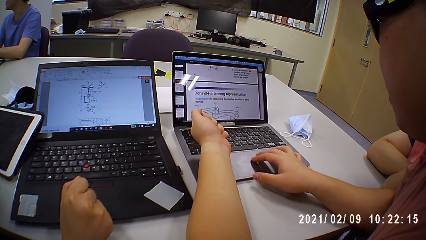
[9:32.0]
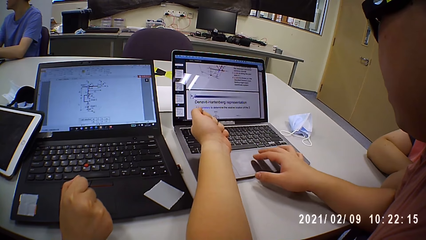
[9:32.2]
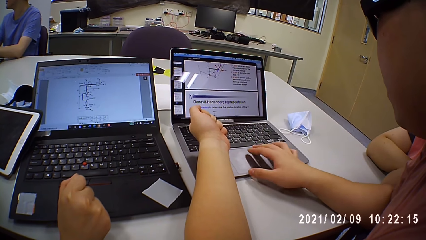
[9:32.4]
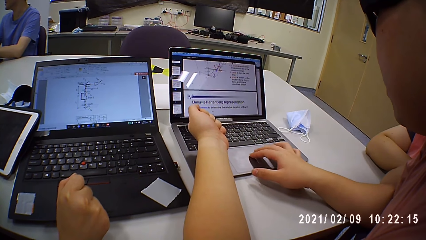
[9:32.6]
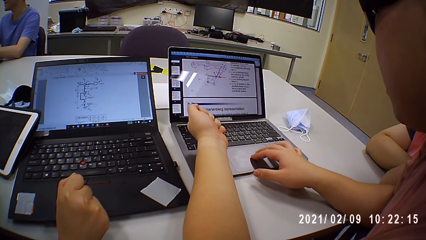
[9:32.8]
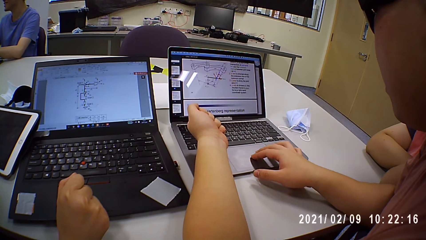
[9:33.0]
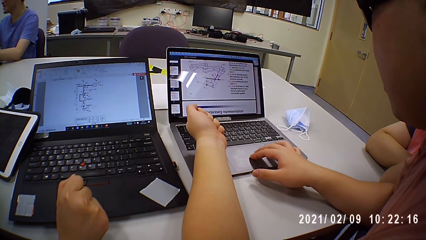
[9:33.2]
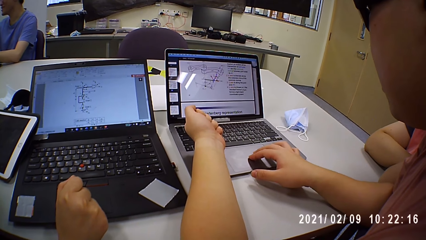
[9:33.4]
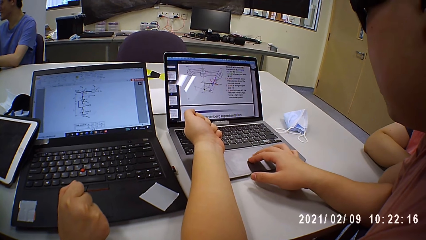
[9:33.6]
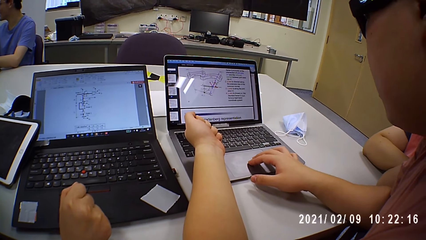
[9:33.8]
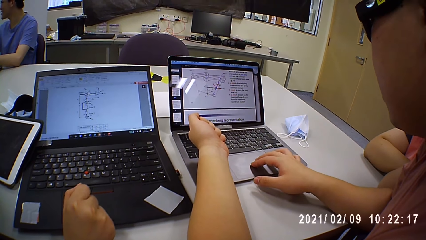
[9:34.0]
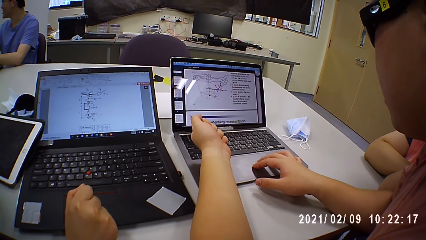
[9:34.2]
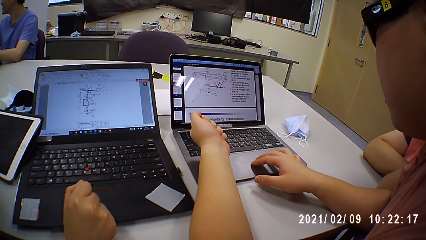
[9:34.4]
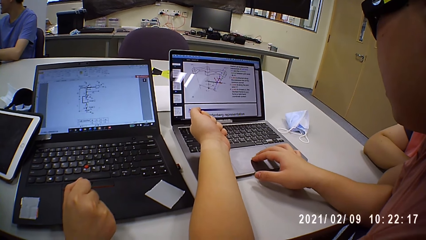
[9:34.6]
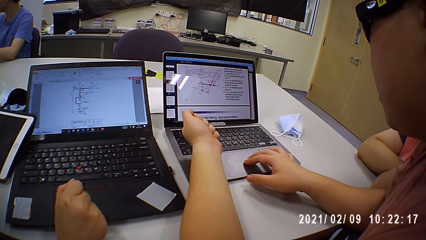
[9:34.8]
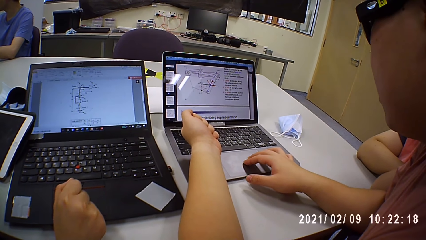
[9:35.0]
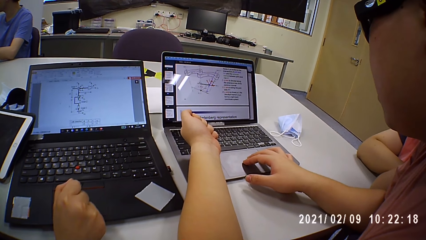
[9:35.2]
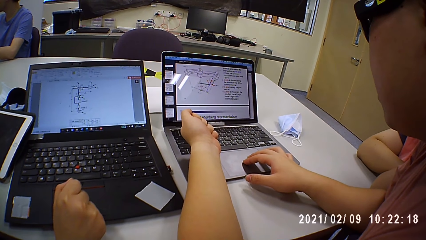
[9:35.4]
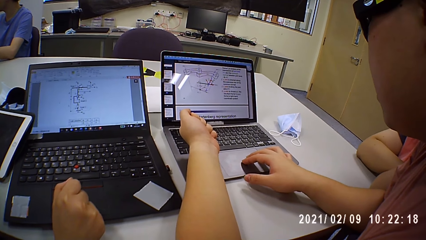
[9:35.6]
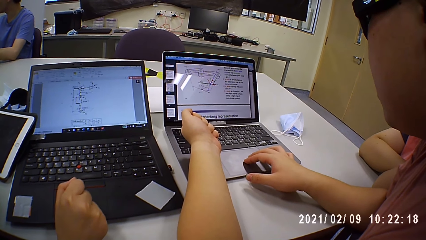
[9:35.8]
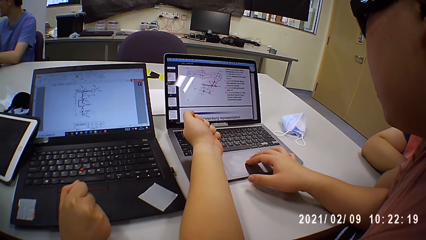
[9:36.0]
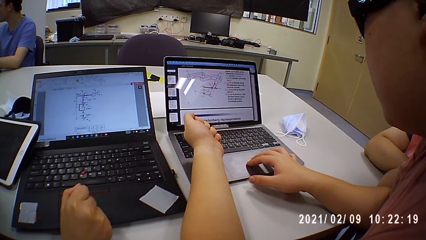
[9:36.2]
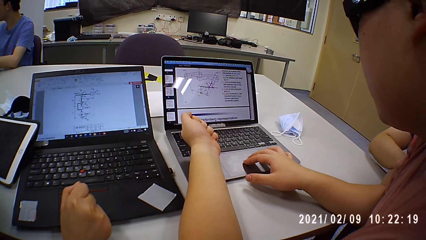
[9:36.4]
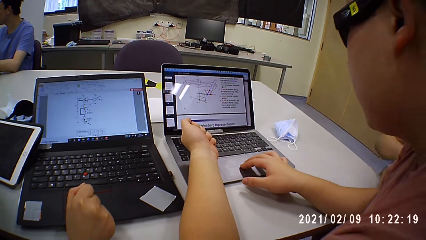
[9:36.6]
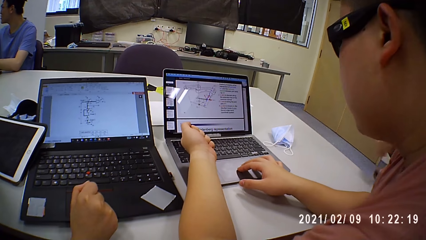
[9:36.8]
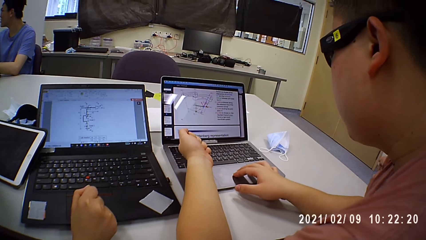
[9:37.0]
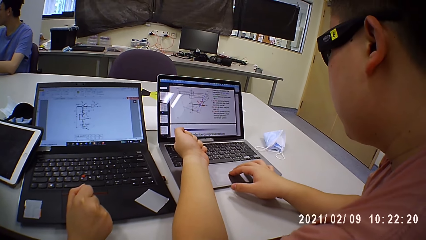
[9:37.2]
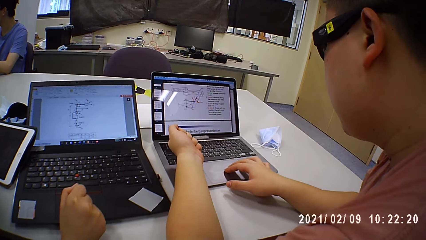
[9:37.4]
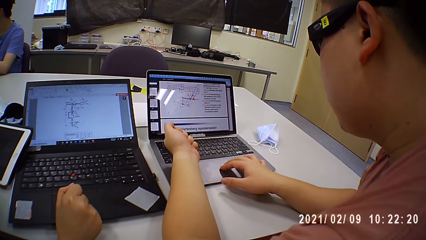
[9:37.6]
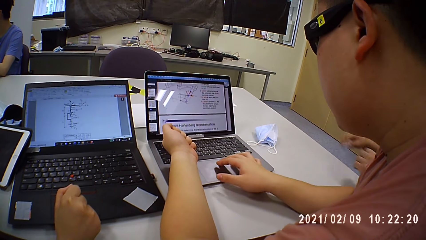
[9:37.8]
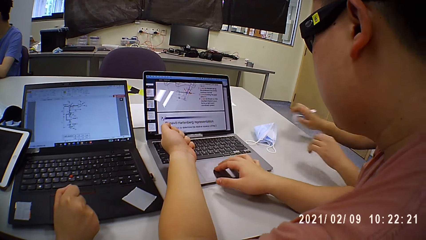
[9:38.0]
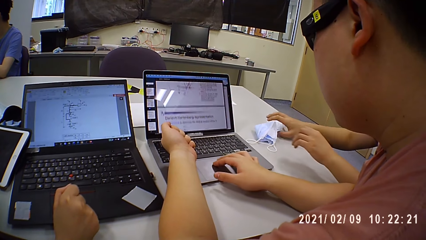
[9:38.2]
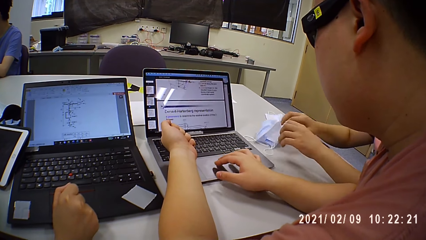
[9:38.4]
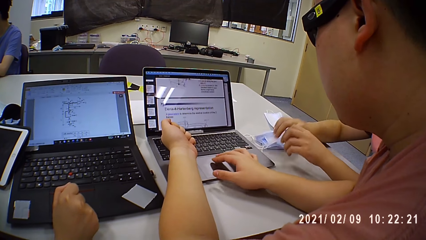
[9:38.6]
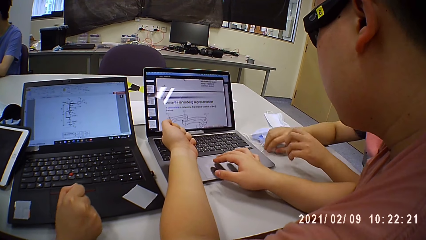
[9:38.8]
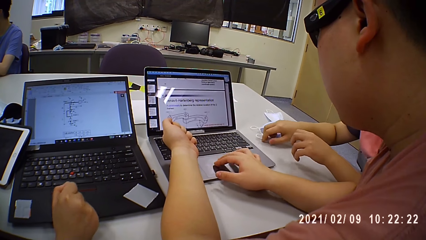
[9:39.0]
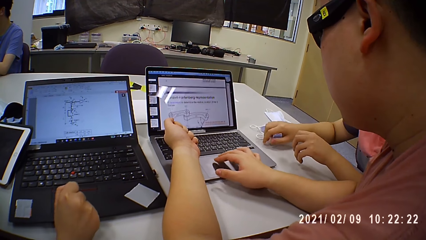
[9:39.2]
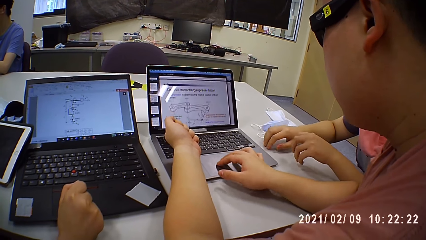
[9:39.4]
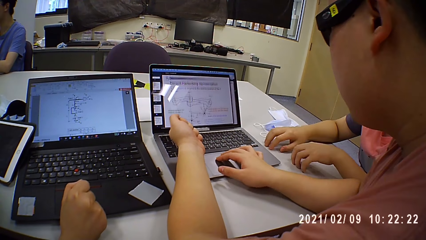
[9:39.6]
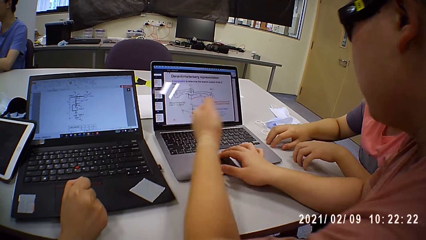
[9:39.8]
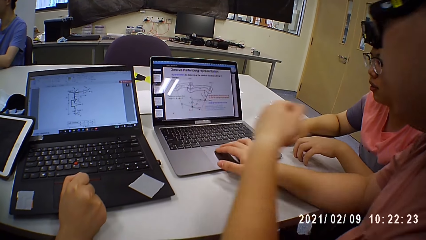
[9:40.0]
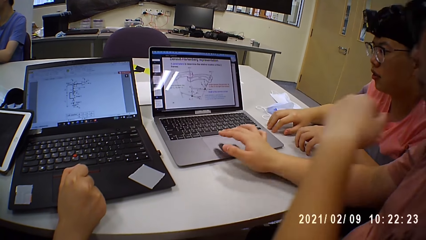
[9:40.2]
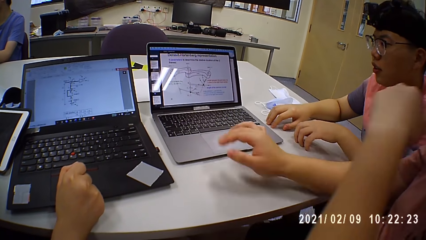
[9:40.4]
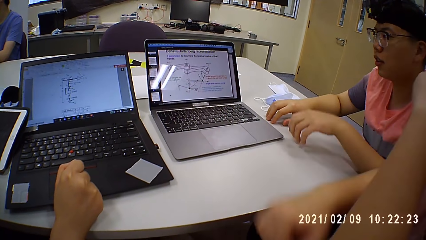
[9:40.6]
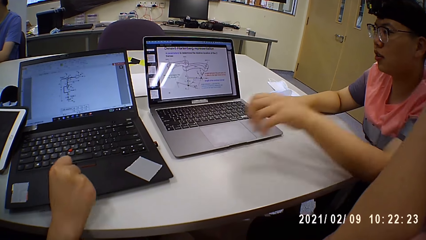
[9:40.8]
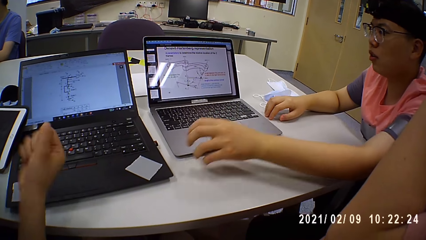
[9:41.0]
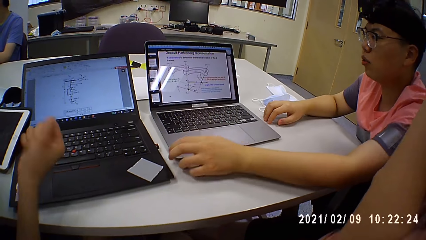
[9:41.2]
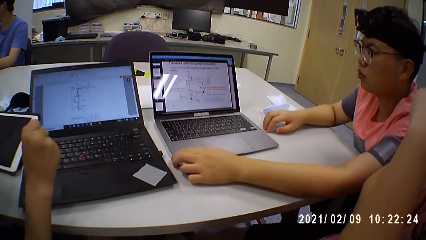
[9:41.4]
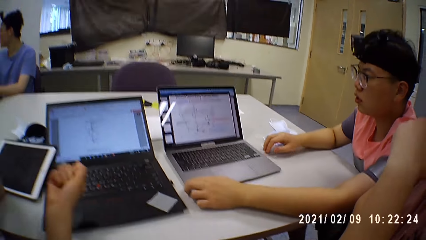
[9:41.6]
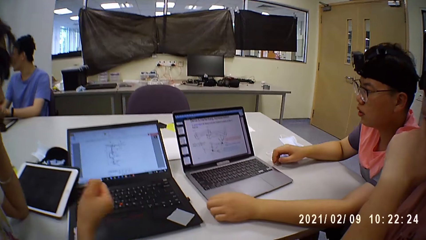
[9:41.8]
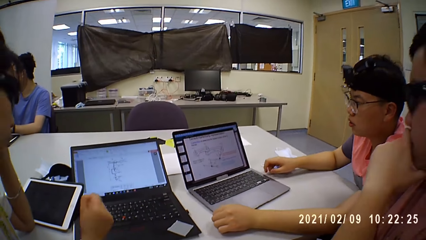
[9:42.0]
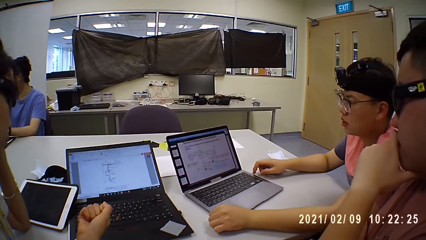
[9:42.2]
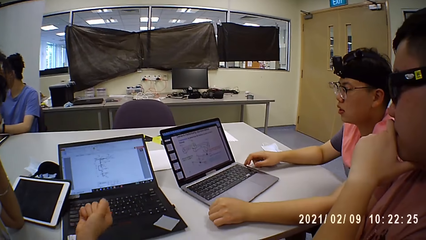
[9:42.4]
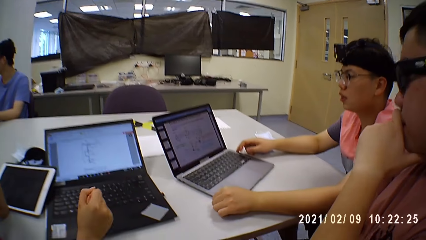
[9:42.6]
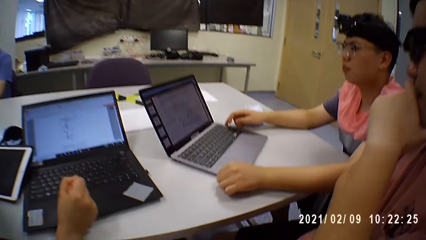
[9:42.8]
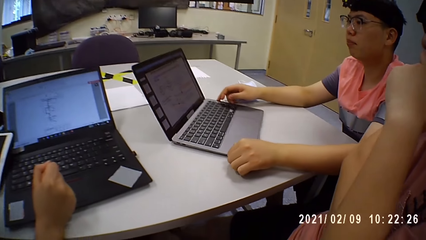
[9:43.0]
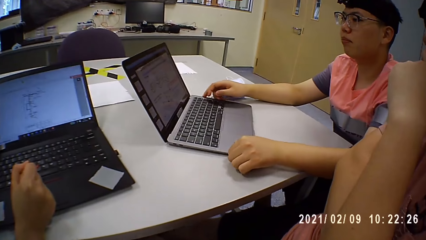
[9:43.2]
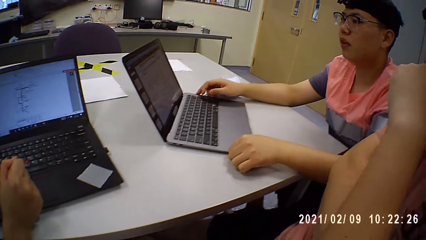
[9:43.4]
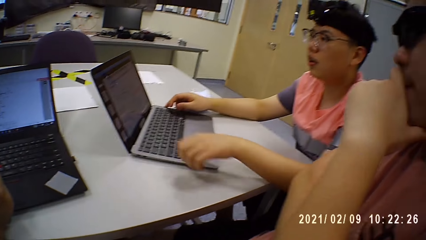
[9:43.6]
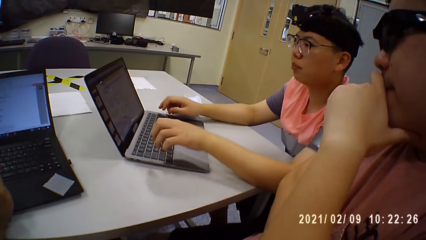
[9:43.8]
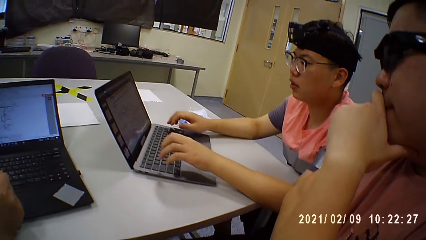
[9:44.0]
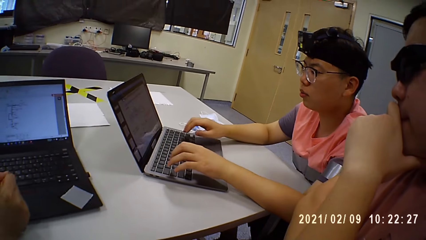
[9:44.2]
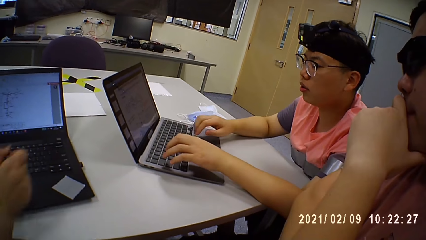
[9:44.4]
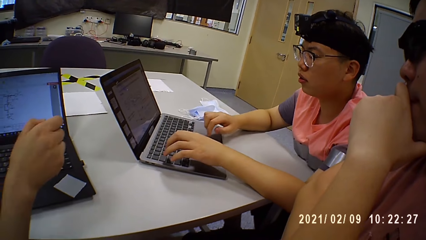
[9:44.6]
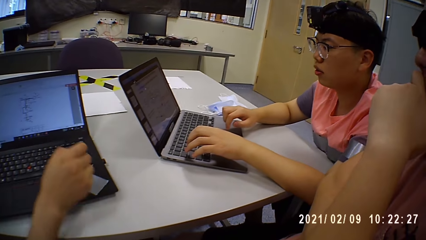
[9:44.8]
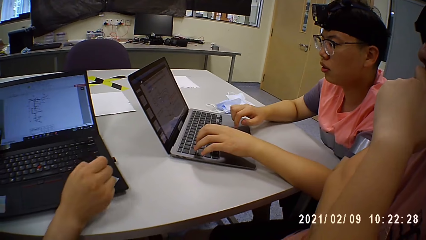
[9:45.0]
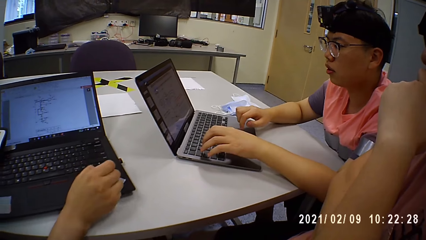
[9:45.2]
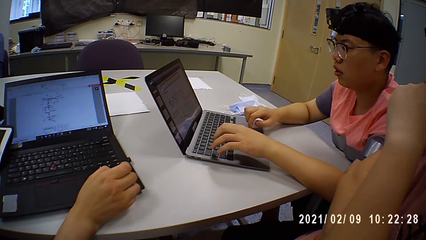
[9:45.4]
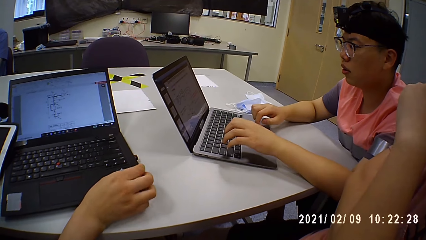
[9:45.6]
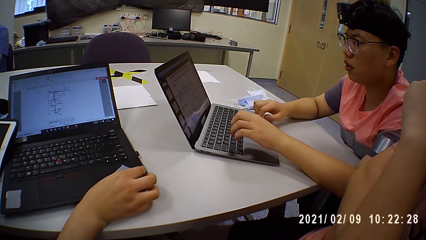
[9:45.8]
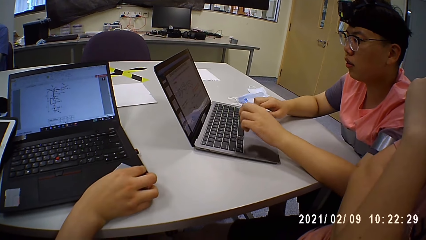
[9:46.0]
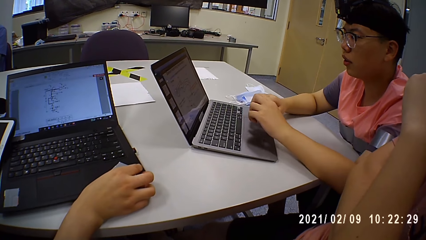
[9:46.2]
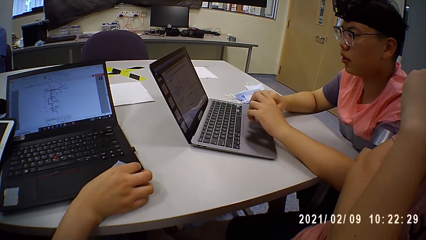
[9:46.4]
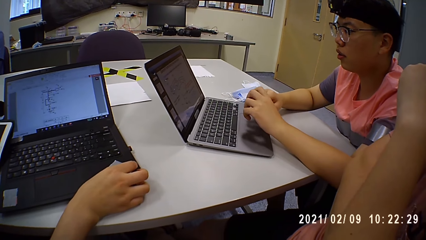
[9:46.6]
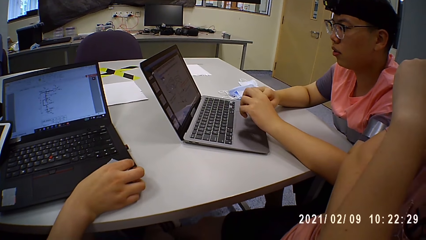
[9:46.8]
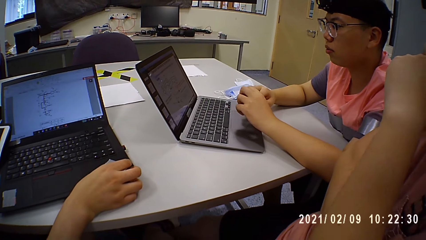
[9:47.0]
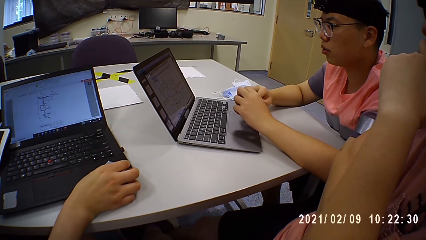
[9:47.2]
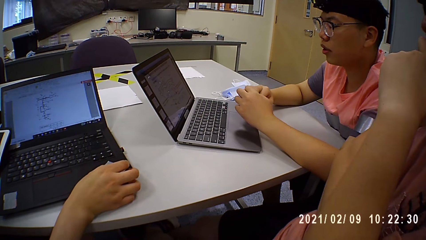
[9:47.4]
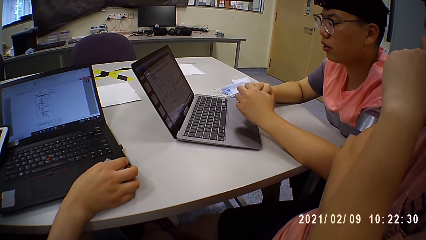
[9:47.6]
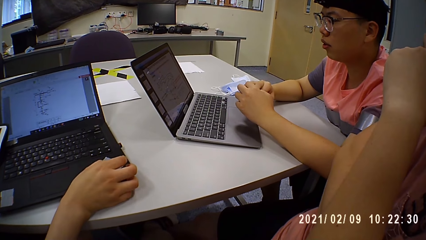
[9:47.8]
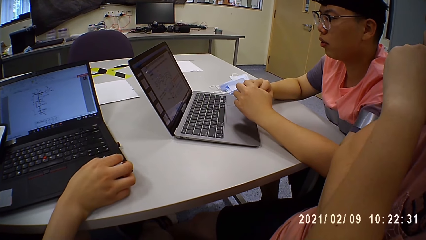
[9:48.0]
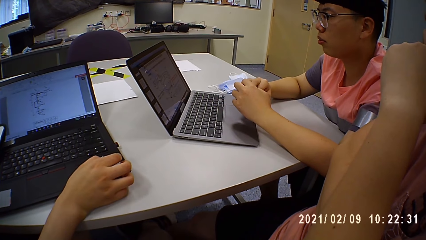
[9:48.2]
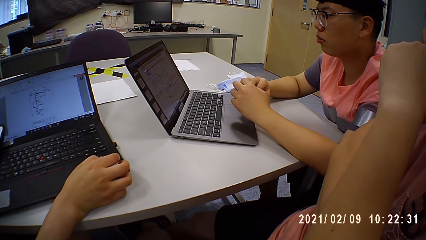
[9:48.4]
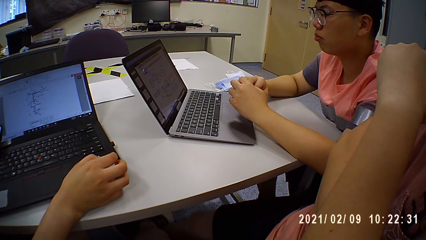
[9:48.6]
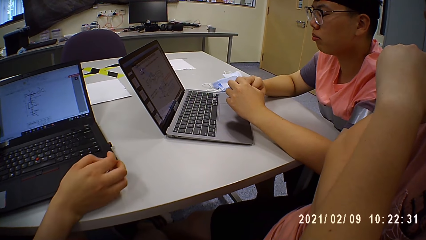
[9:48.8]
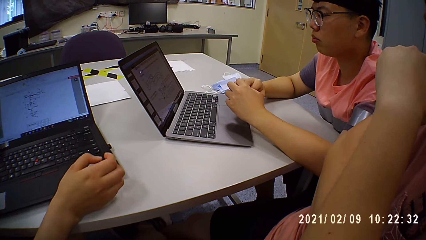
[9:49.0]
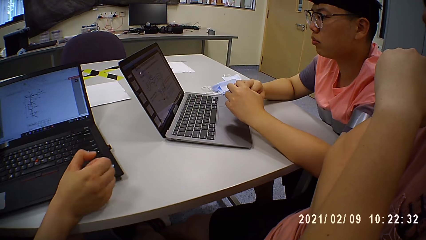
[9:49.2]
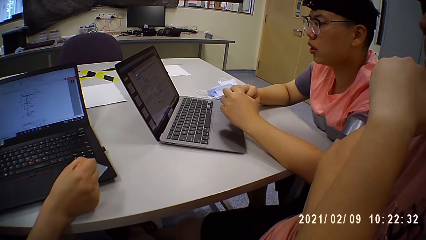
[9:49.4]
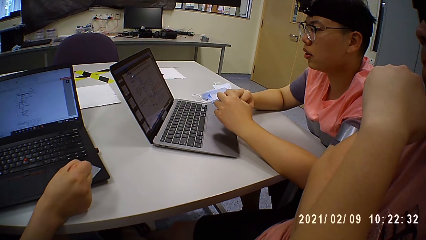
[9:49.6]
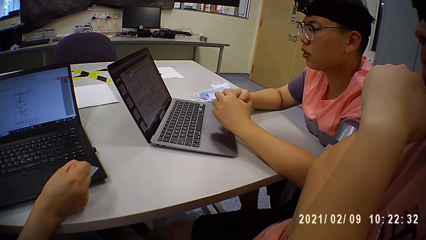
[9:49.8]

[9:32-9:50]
A man places a nose mask on the table with his right hand and moves the nose mask on the table with his right hand. The man operates a laptop. Another man touches his face with his left hand. The first man moves the laptop on the table with his left hand and operates the laptop on the table with both hands. The first man interacts with the other man. A lady operates a laptop. The camera wearer looks around a room.
